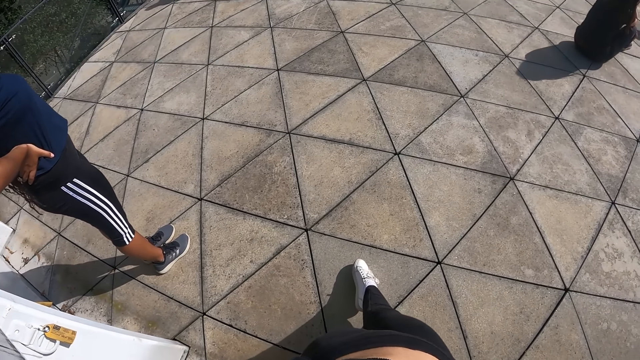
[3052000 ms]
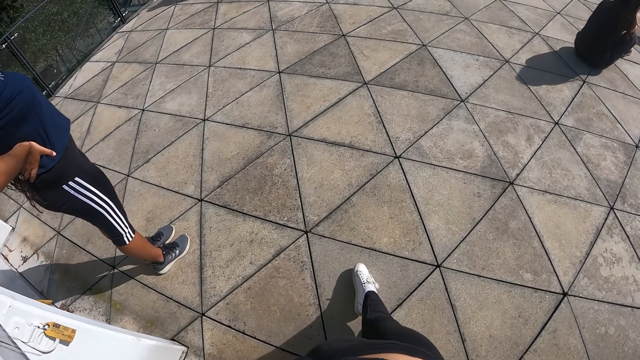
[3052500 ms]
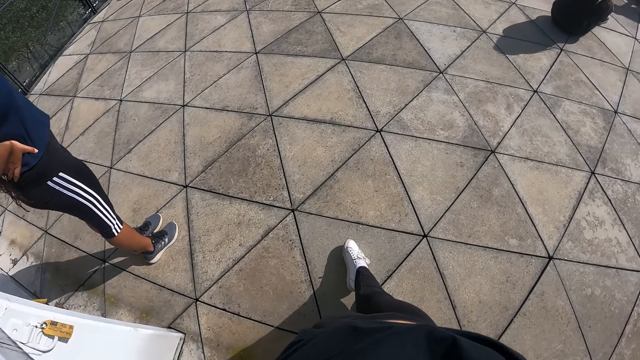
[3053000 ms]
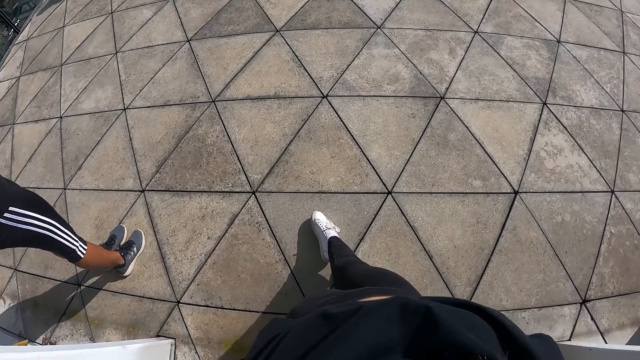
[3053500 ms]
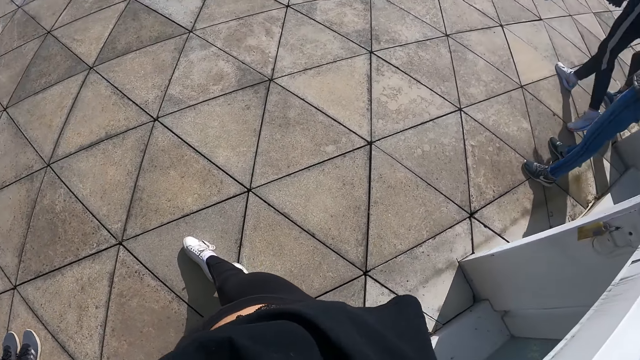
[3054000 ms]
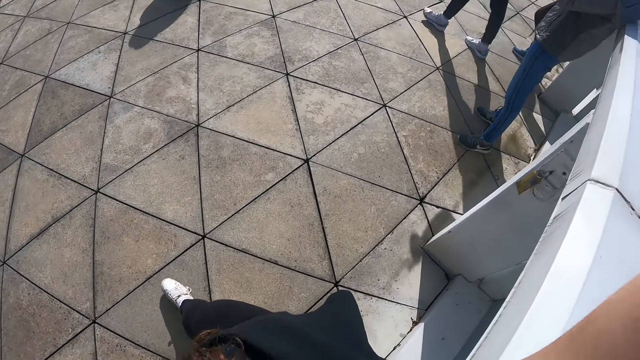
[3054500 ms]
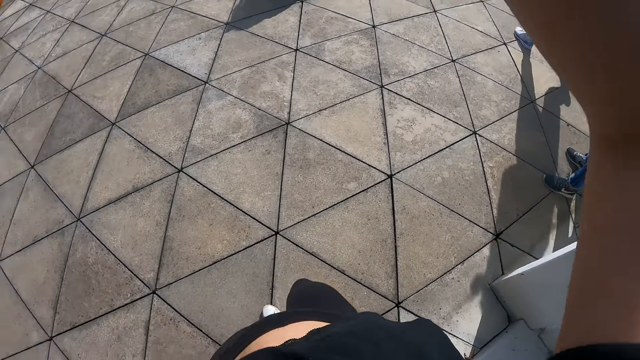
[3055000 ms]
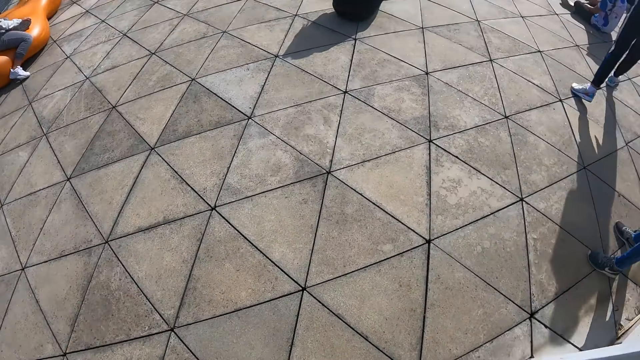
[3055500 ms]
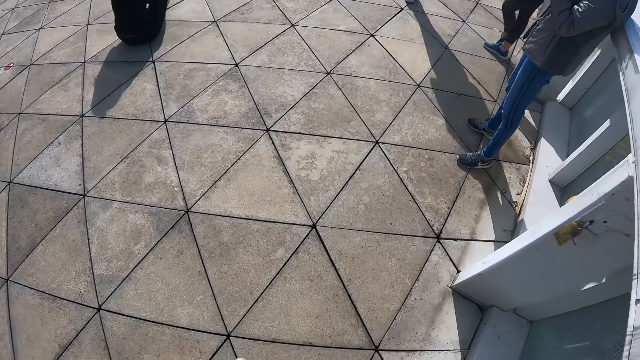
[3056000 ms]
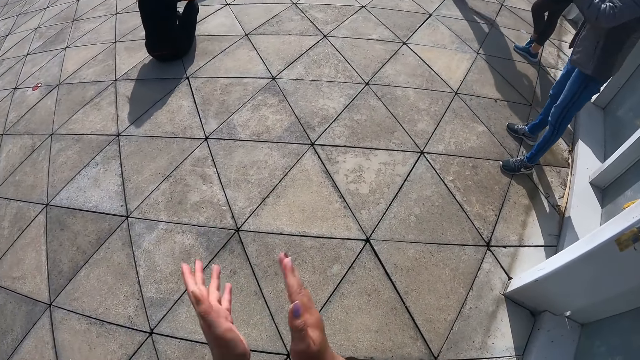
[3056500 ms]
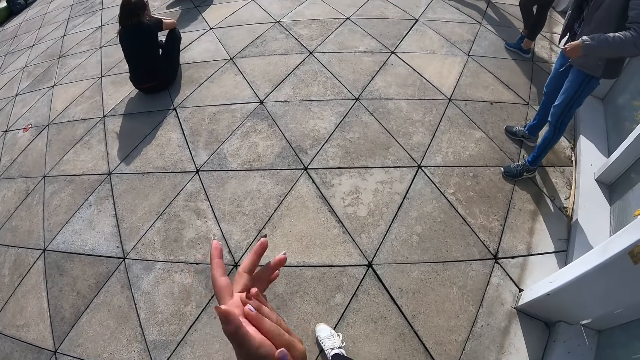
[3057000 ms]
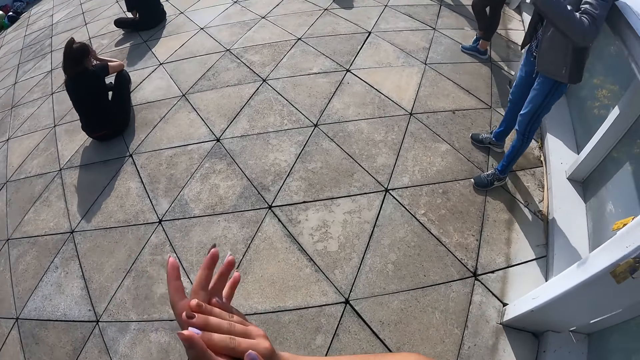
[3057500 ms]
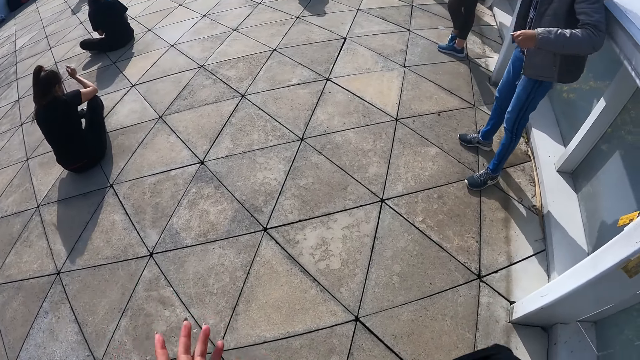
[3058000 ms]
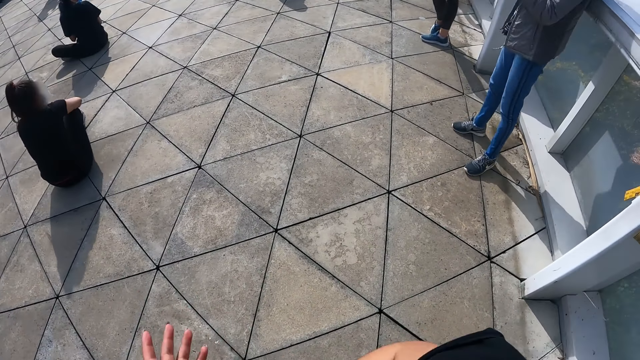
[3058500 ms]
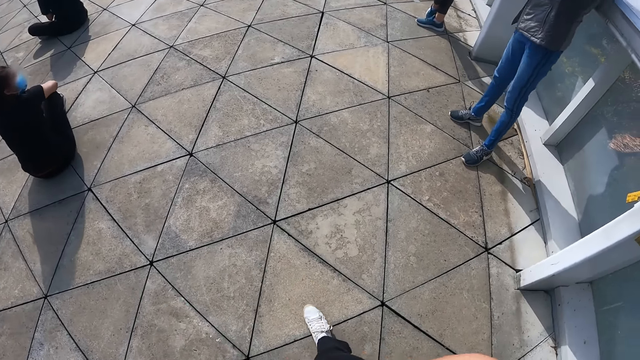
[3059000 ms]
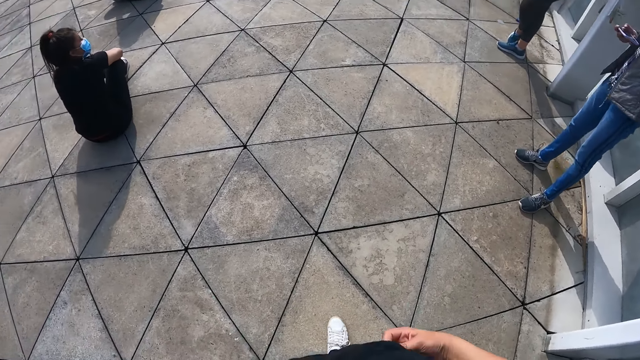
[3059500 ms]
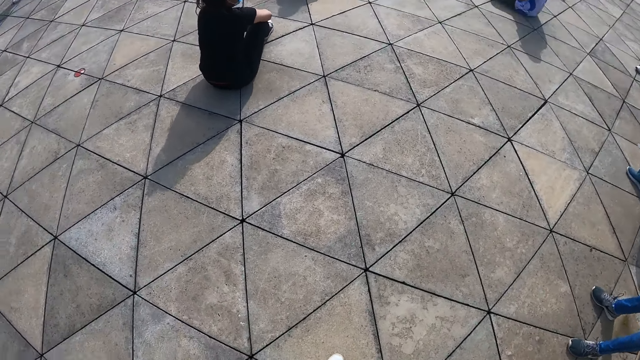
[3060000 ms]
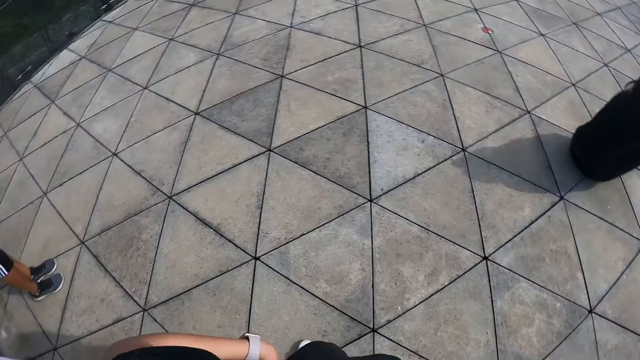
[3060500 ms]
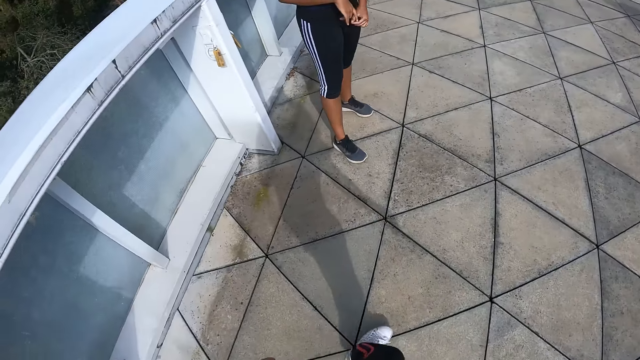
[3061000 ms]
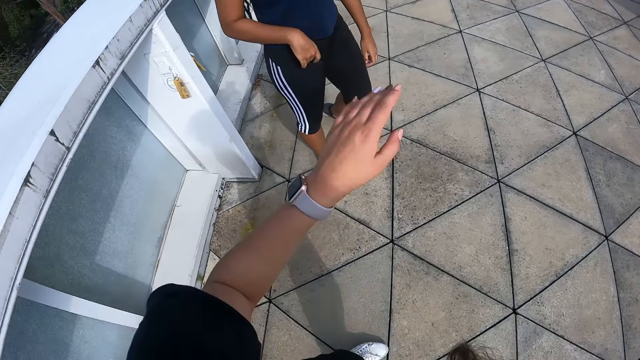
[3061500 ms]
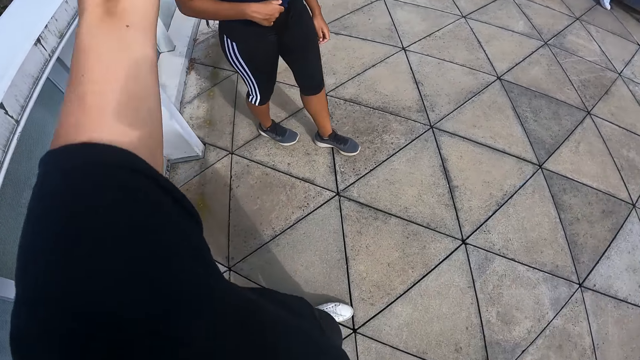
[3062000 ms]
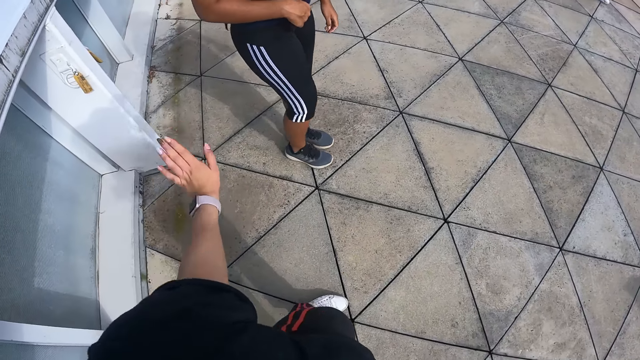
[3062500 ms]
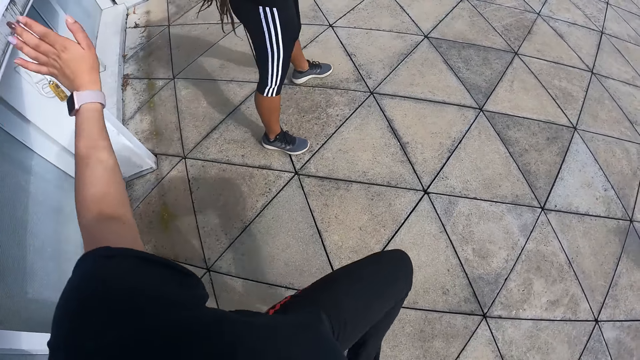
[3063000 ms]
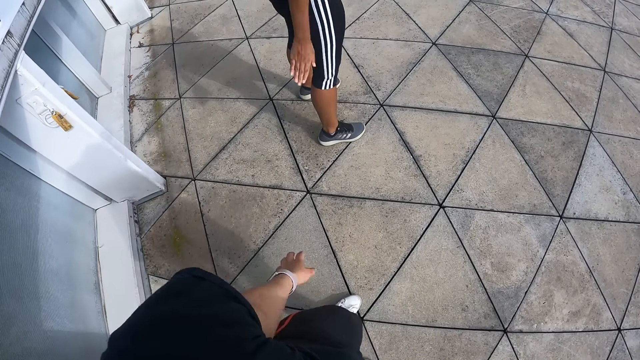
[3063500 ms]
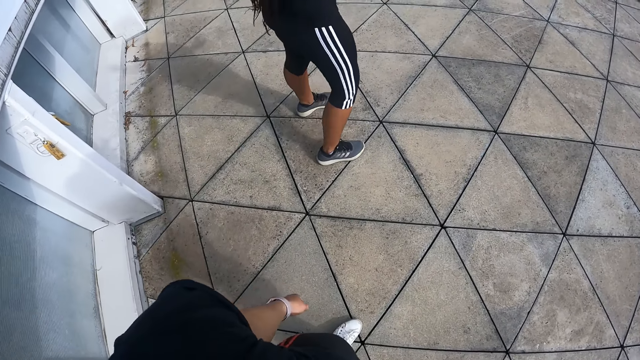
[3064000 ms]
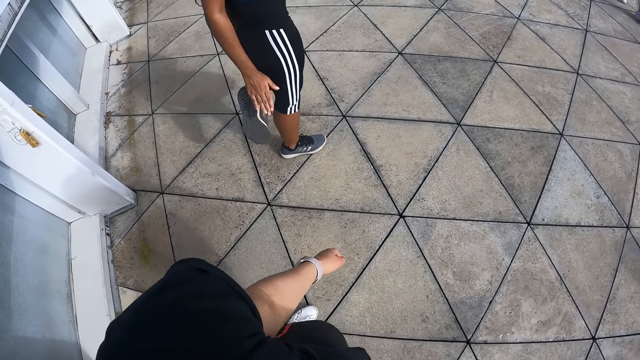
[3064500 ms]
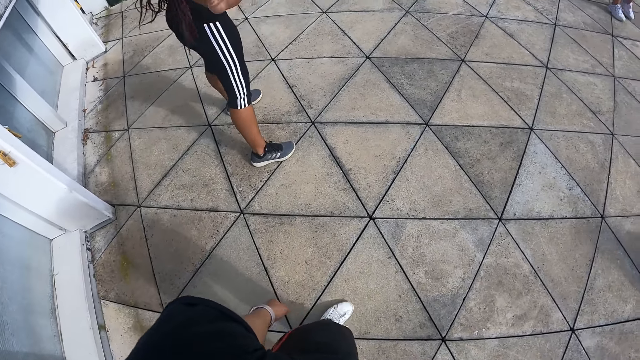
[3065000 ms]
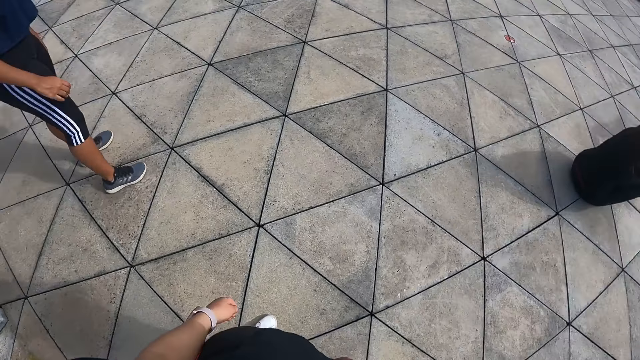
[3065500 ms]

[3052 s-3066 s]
The camera wearer looks around the court. She pulls her hand off the camera. She claps her hands. She walks around the court. She gestures with her hand. She converses with a woman. She exercises on the rooftop with a group of people.

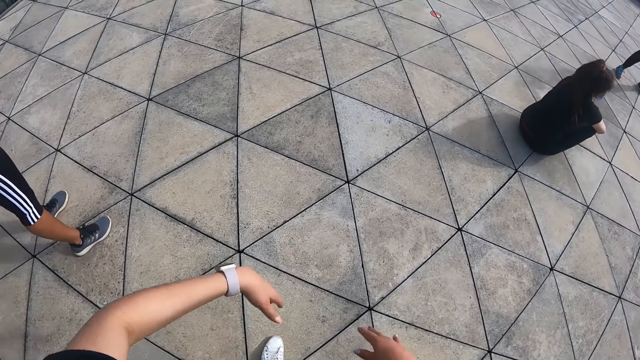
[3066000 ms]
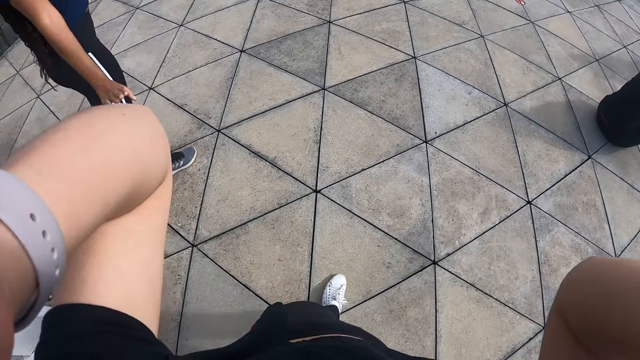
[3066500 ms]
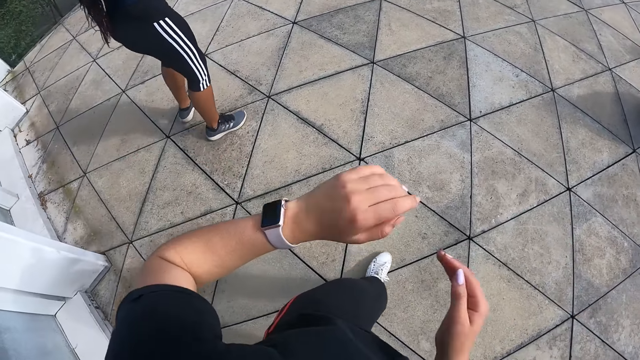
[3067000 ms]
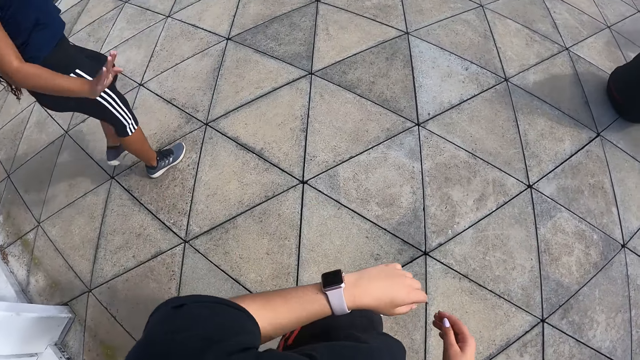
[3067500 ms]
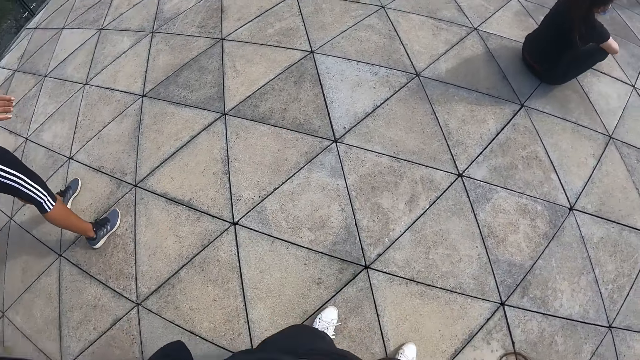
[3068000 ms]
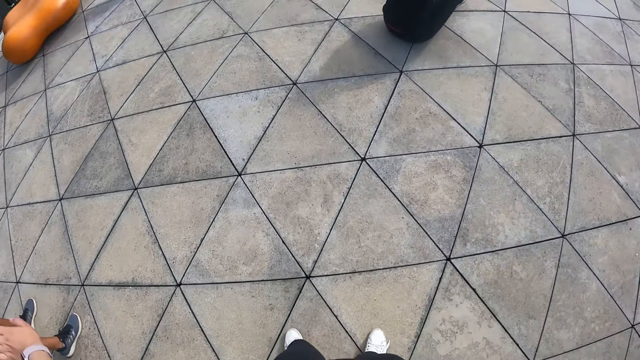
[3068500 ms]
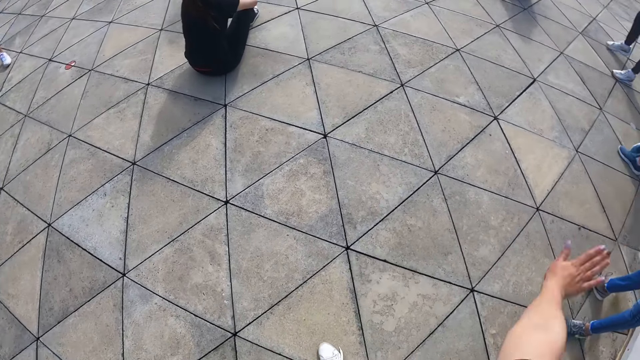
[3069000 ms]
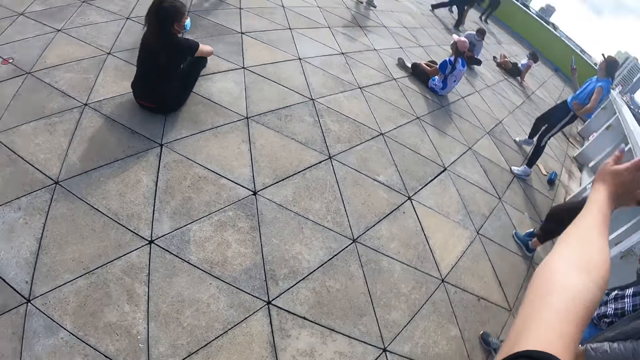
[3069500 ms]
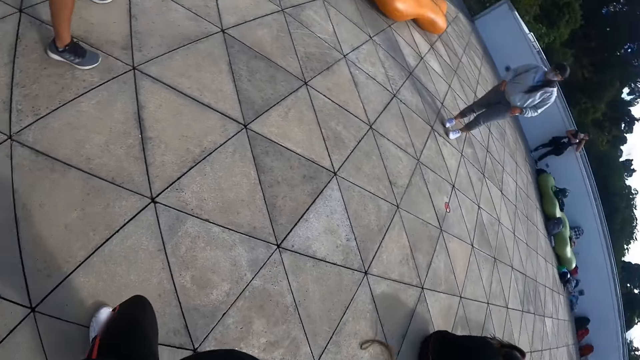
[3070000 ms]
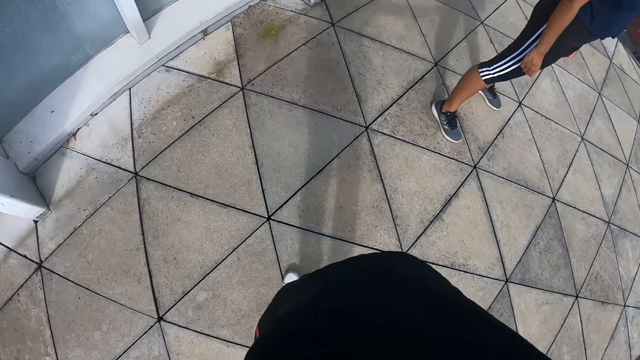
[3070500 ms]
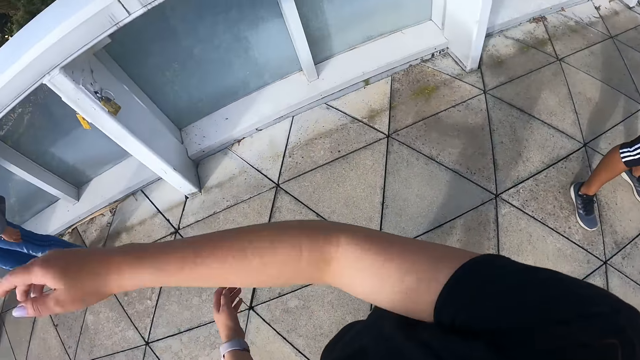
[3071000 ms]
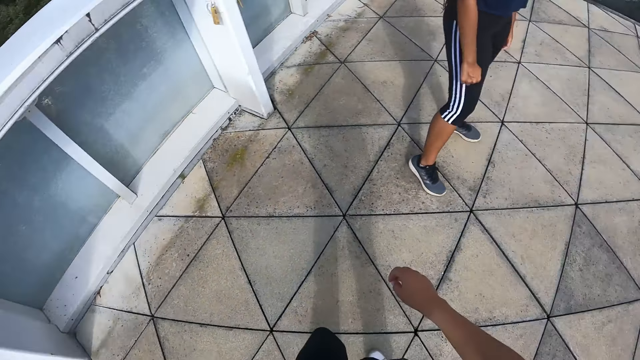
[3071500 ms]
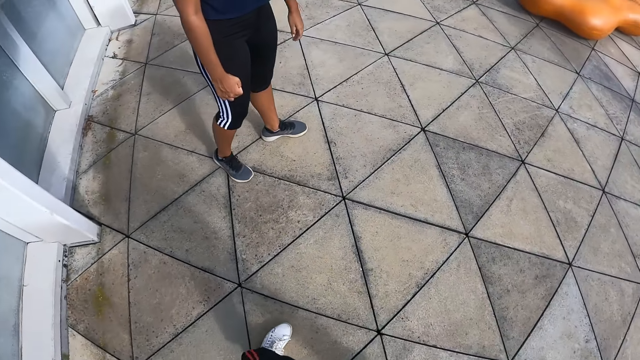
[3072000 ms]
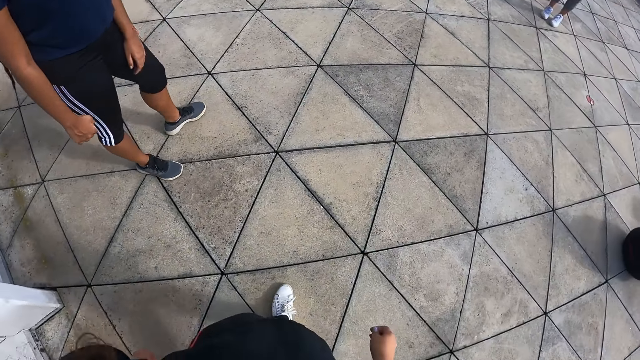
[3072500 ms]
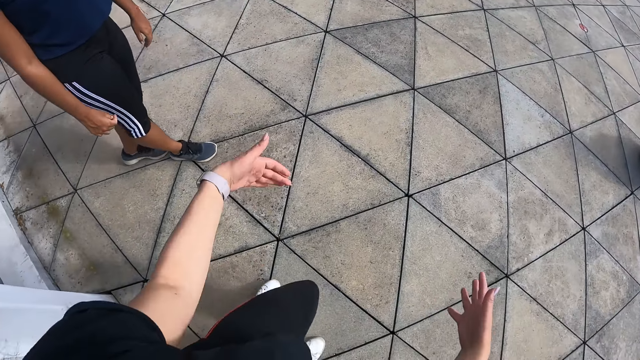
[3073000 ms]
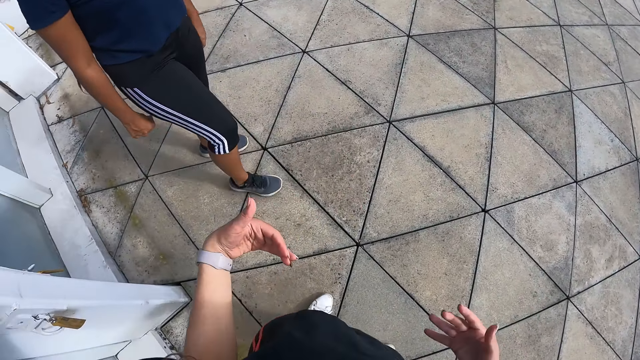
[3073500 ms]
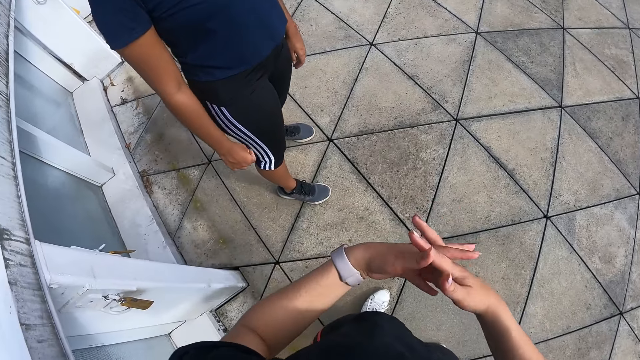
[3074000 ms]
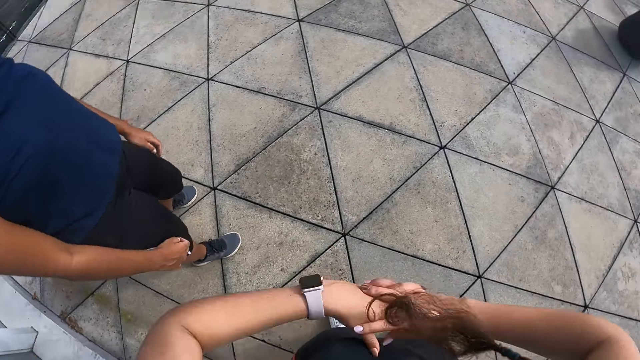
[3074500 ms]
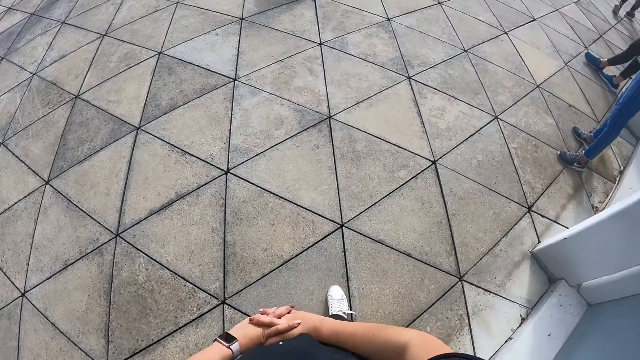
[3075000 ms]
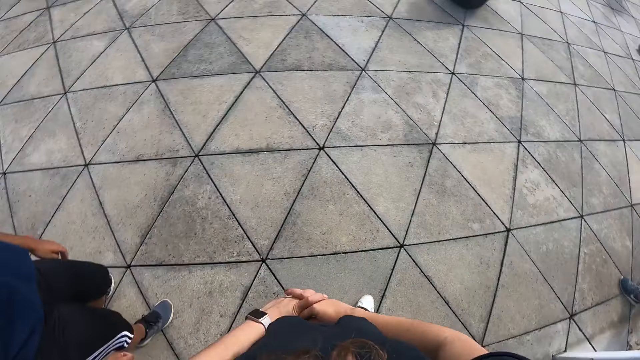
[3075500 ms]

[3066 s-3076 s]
The camera wearer lifts her hands. She holds something. She pulls her hands off something. She holds her hands together. She separates her hands. She lifts her hand. She looks around the court. She swings her hand. She walks around the court. She gestures with her hands. She holds her hands together. She converses with the woman.
